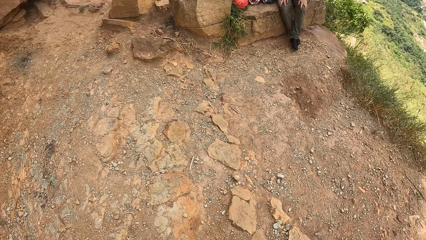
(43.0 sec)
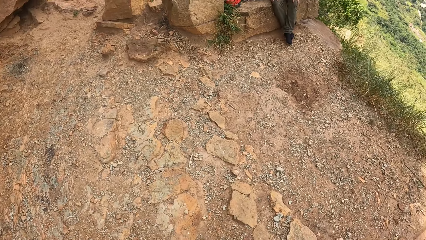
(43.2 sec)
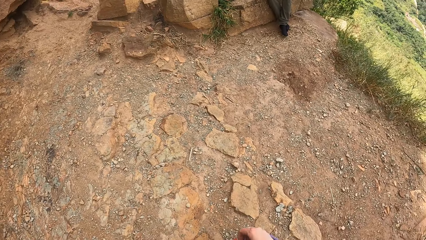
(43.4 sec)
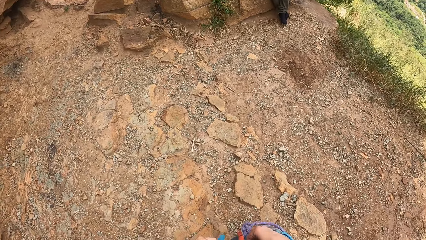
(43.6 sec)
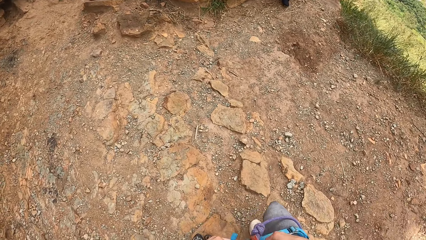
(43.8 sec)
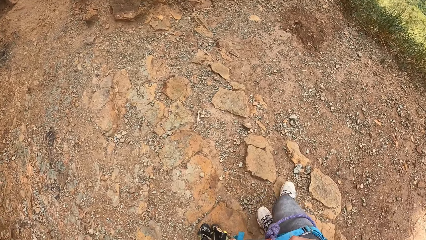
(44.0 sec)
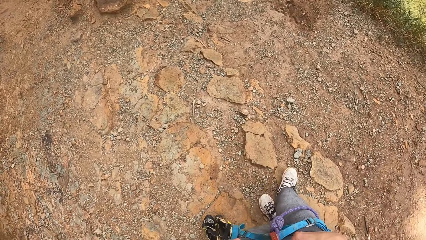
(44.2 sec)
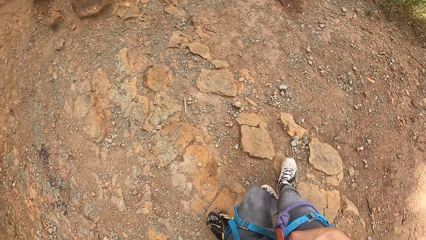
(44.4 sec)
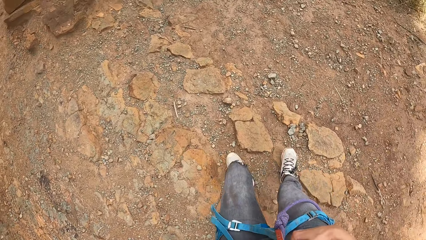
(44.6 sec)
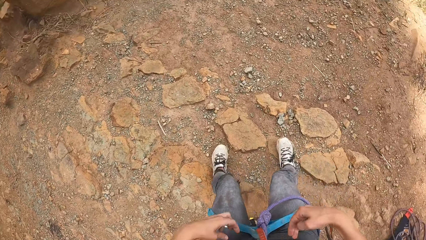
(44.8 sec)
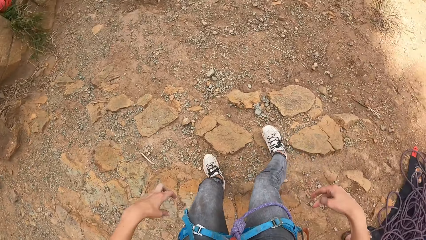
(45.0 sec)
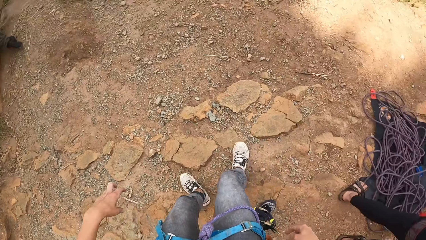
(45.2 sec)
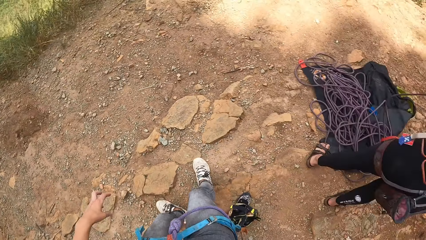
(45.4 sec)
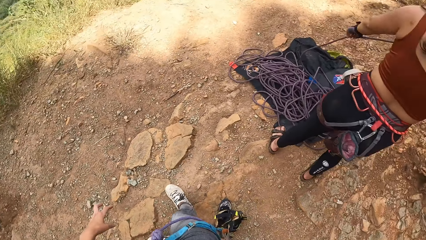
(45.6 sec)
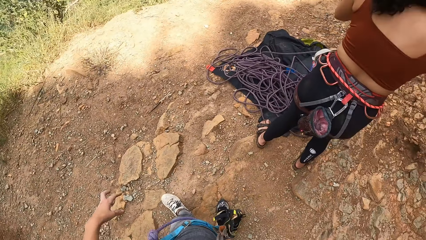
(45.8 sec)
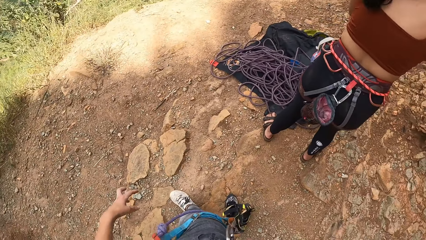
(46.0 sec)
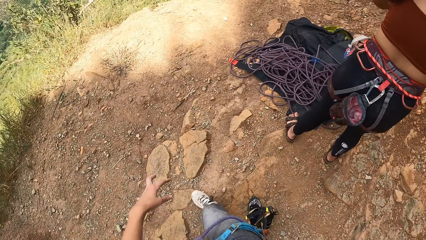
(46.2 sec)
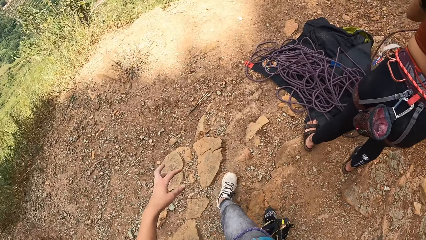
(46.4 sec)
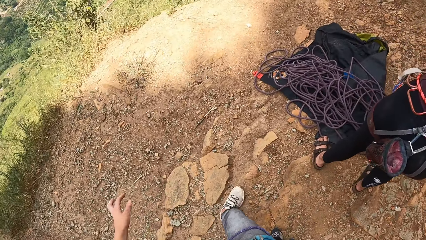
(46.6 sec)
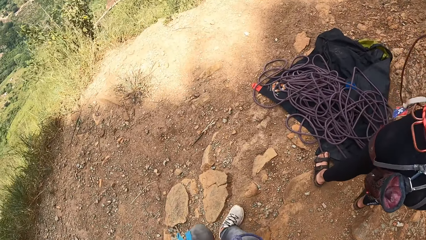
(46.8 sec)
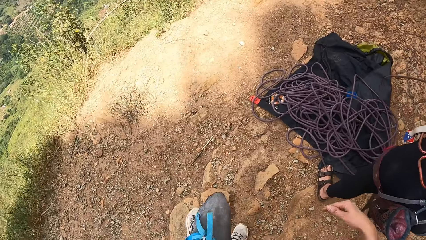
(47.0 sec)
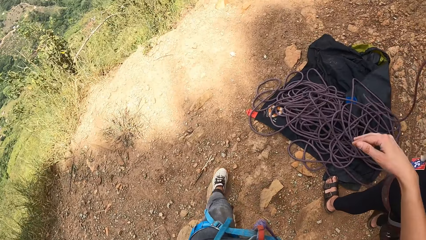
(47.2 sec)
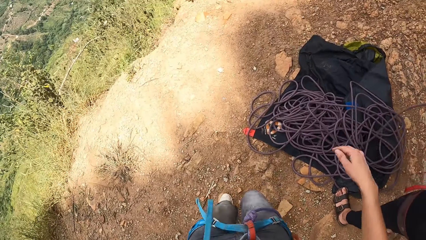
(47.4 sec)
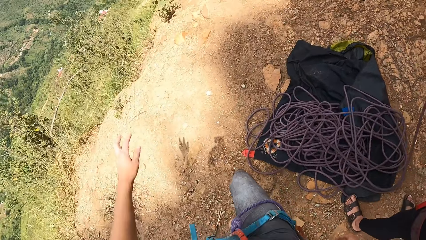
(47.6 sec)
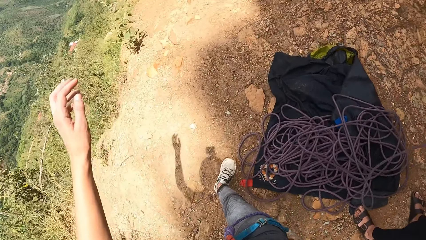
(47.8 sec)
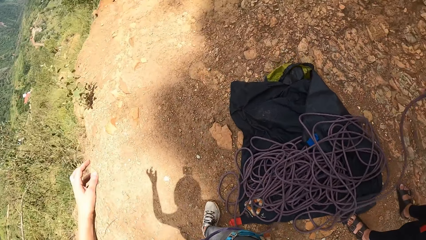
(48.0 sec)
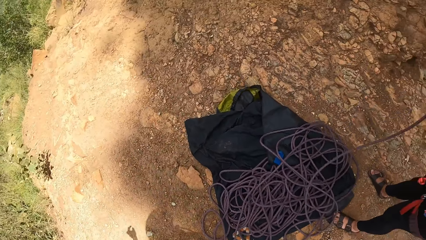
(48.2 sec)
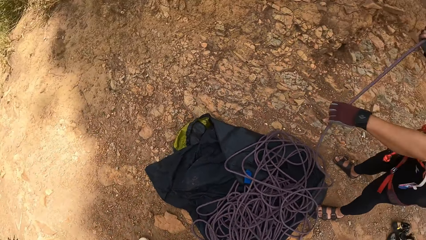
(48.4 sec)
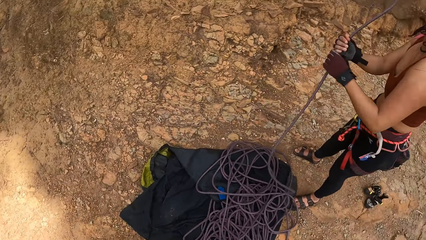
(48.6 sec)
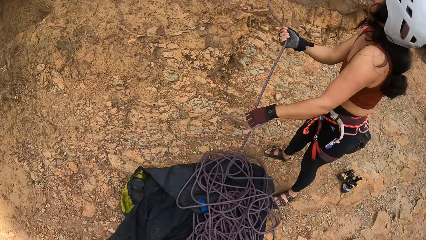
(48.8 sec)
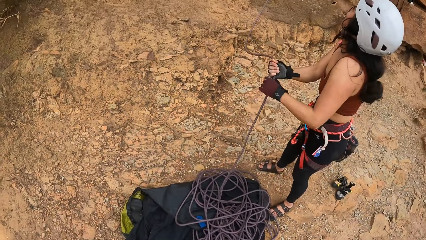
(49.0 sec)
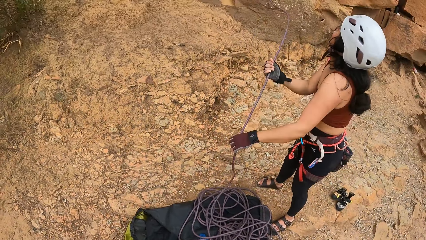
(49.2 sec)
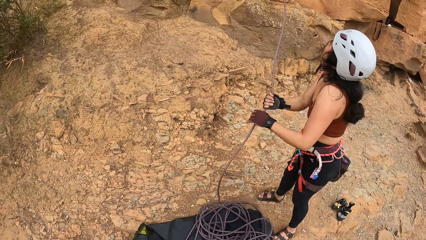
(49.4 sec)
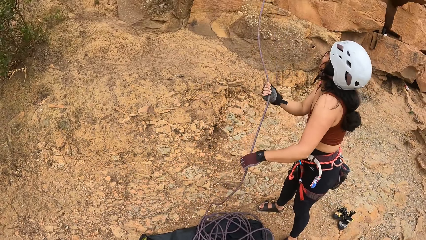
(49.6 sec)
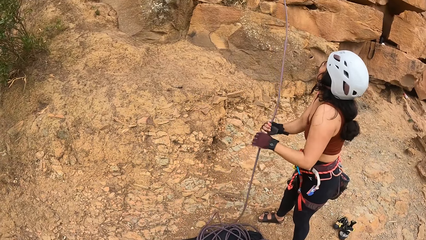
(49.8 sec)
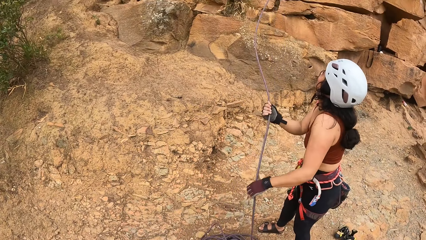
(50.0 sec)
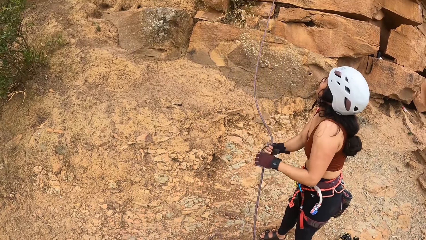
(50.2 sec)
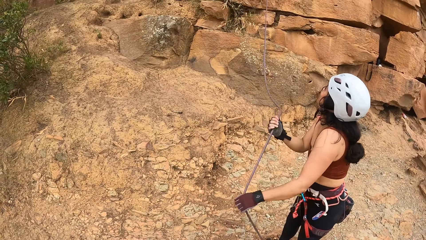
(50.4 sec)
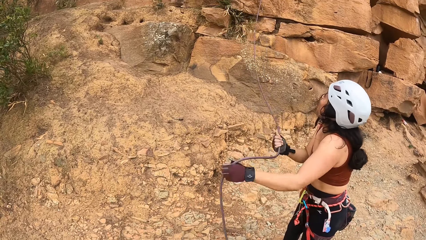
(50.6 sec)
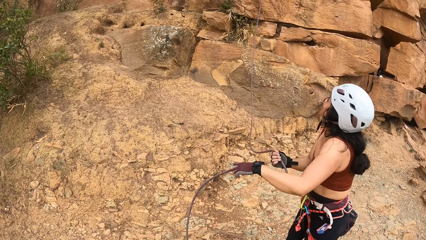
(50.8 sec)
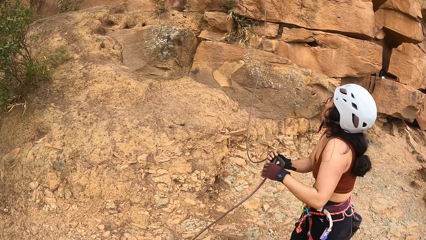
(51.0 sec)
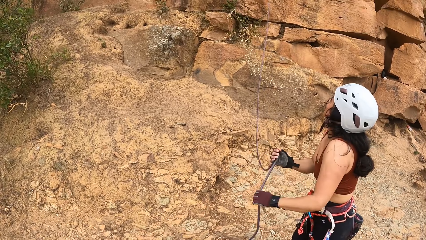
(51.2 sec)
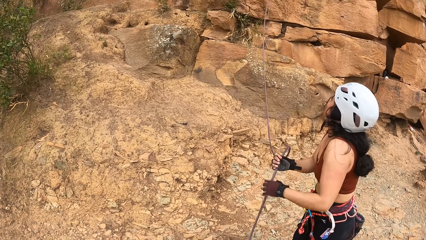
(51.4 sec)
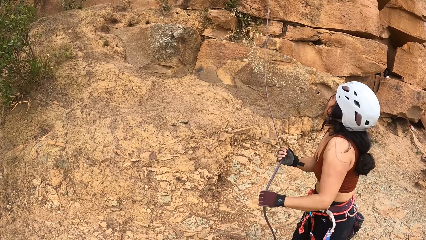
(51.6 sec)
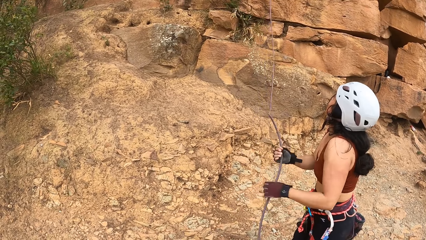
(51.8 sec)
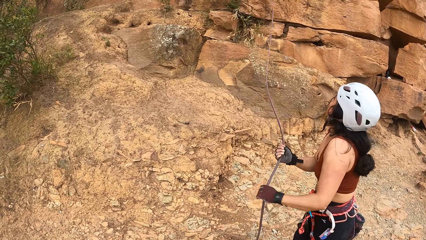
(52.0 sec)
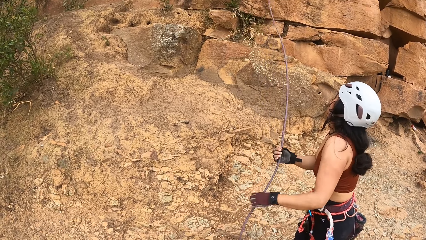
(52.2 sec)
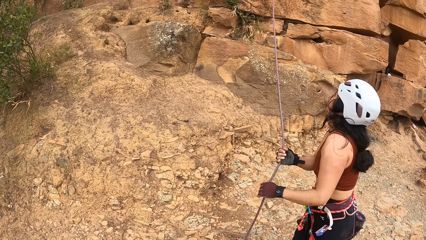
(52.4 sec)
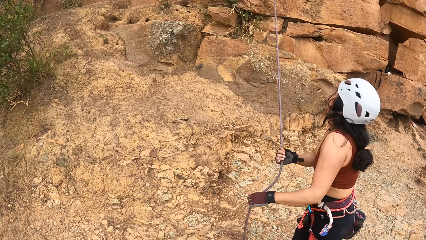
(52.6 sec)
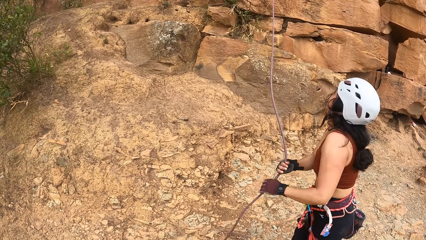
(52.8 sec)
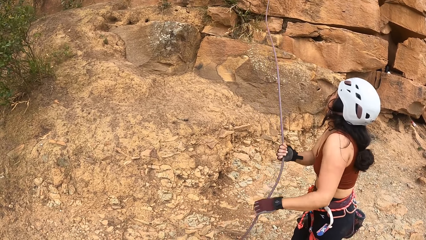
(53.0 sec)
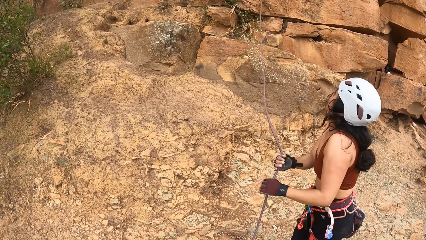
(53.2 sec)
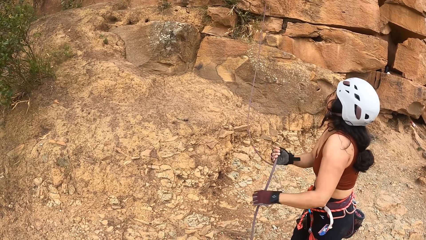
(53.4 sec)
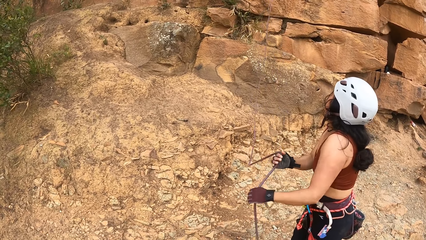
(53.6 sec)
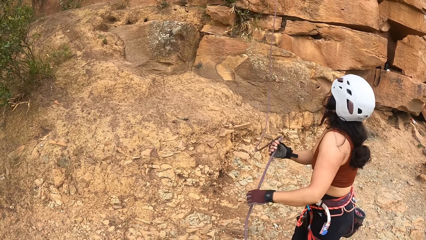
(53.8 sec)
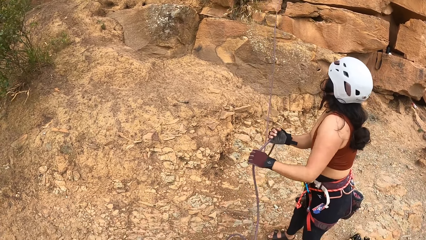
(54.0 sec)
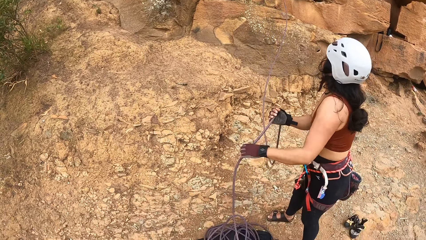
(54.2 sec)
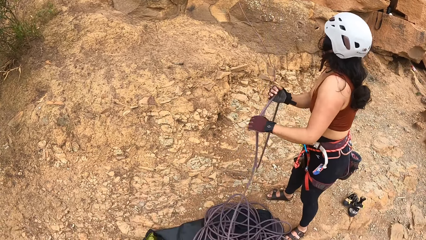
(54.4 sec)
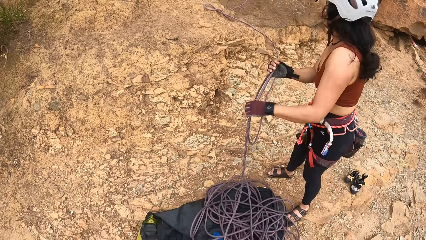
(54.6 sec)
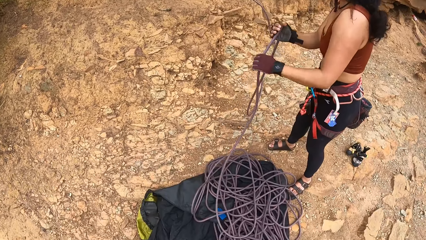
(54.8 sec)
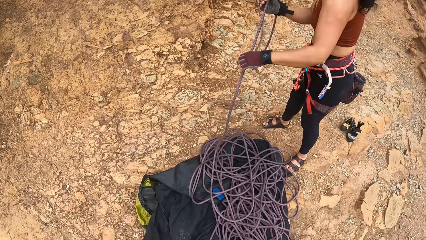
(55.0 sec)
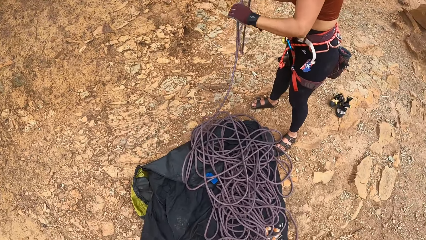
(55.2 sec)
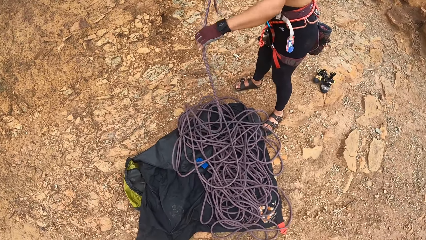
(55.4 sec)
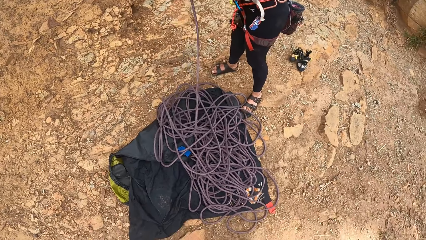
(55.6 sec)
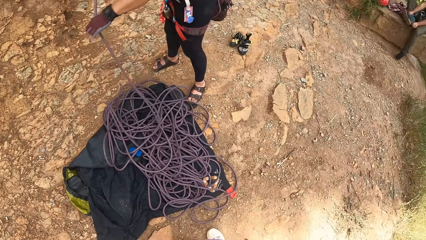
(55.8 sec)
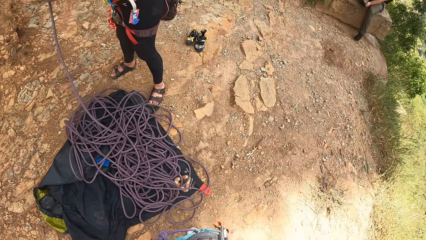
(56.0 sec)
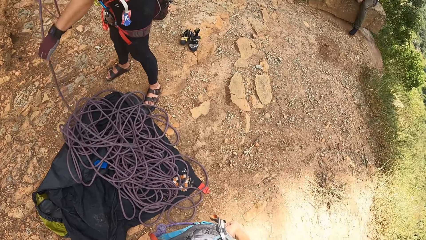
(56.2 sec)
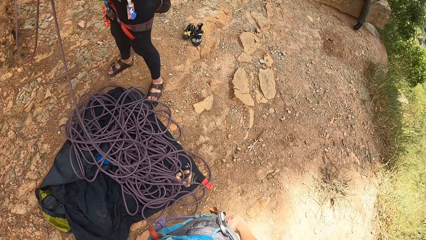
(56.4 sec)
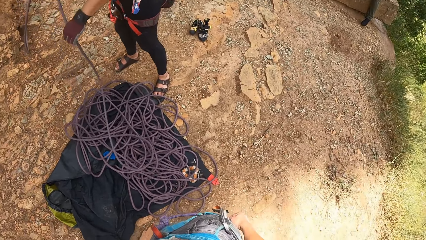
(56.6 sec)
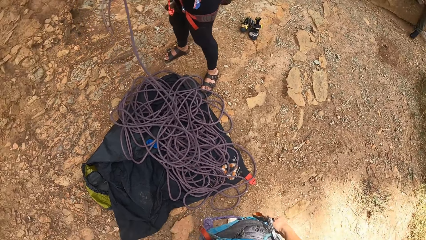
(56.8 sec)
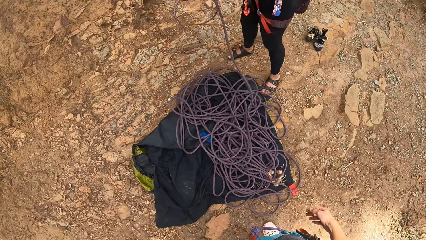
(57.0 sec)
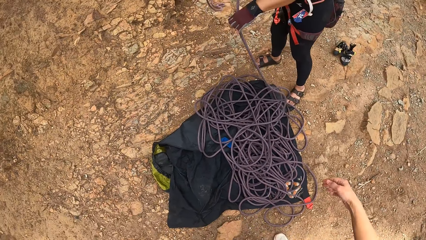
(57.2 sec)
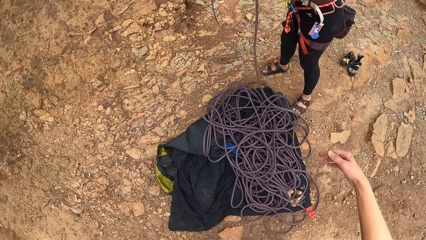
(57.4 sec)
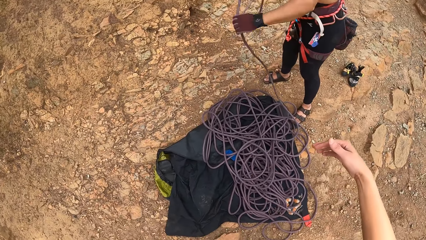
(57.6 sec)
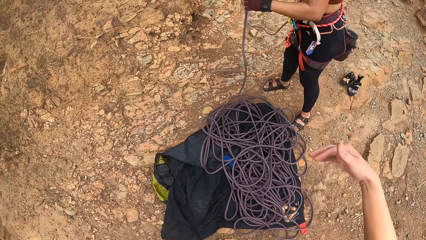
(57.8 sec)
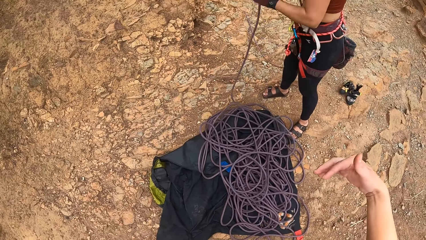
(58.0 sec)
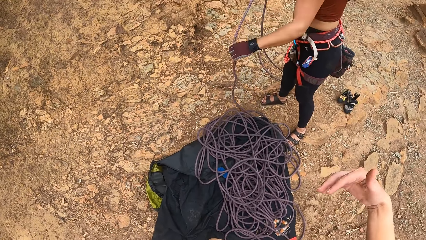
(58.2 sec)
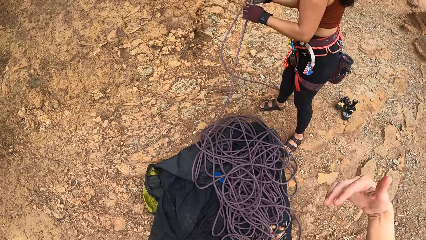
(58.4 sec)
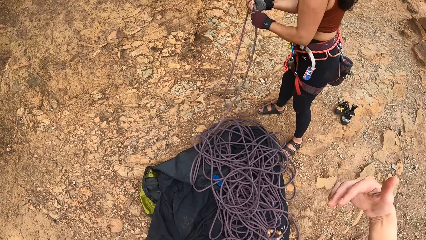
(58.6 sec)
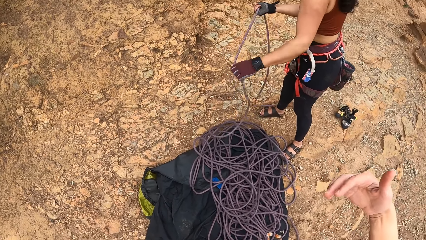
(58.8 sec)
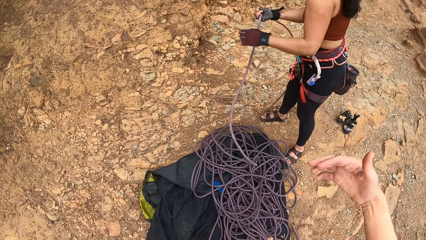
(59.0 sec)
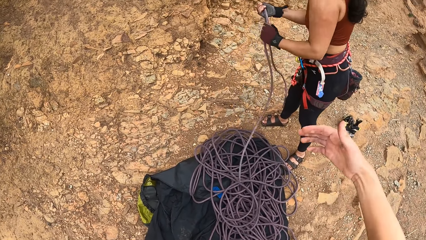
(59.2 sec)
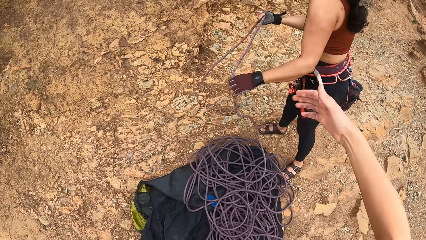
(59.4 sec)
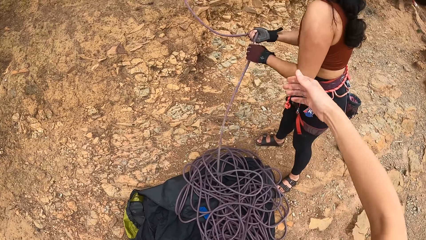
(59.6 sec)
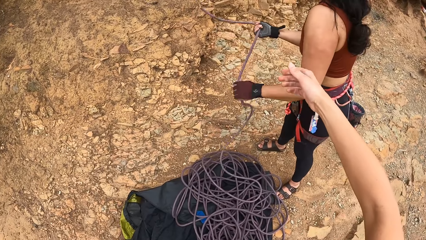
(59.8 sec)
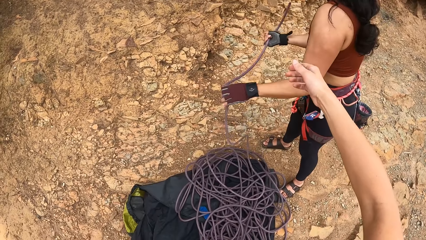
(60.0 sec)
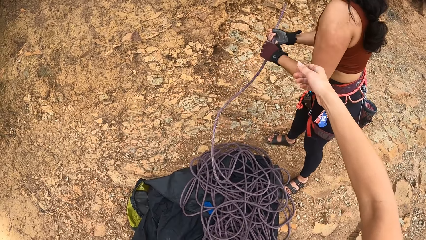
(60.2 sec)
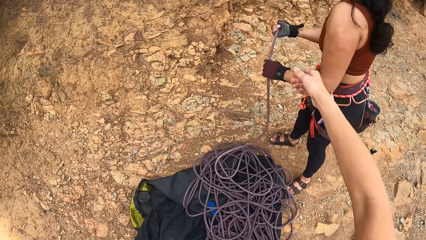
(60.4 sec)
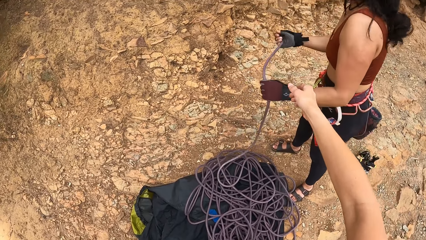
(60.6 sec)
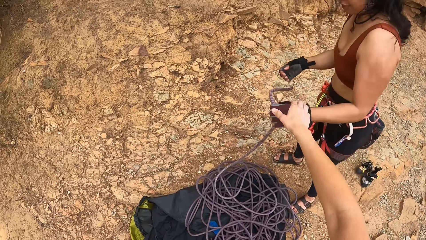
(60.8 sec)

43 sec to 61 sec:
A woman pulls the rope. The camera wearer raises a hand. They look at the woman.
